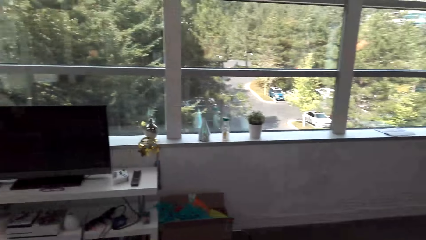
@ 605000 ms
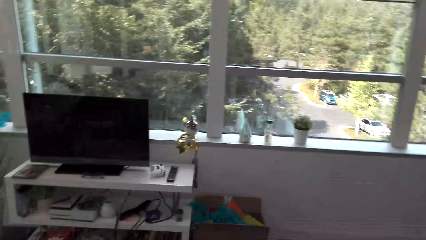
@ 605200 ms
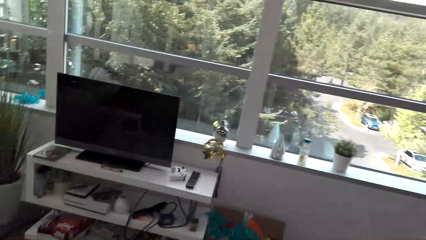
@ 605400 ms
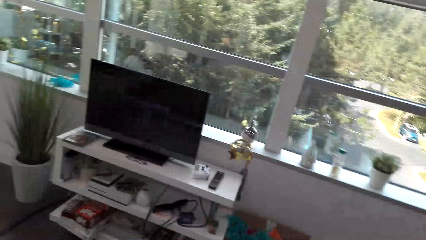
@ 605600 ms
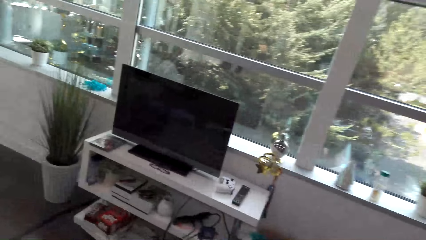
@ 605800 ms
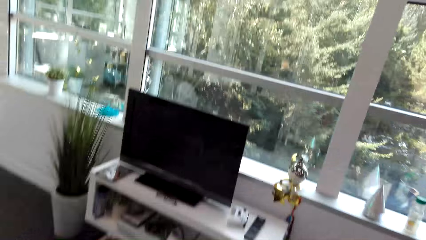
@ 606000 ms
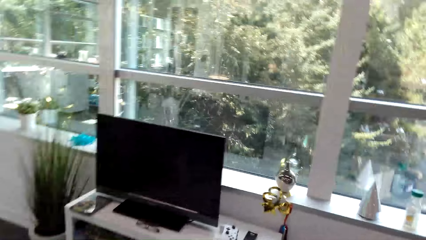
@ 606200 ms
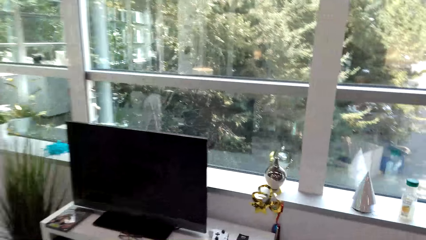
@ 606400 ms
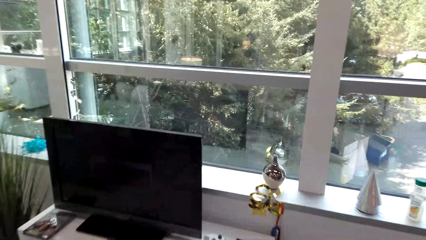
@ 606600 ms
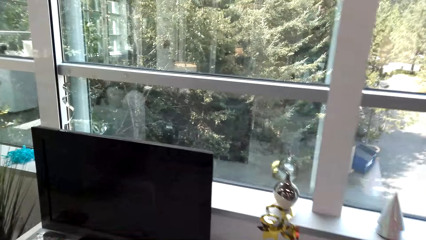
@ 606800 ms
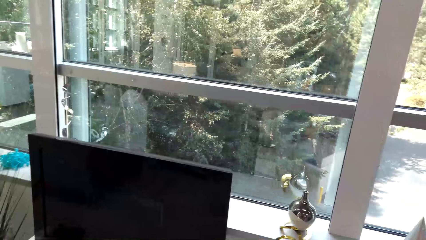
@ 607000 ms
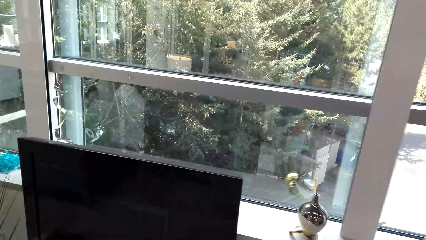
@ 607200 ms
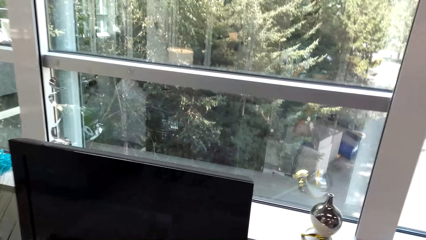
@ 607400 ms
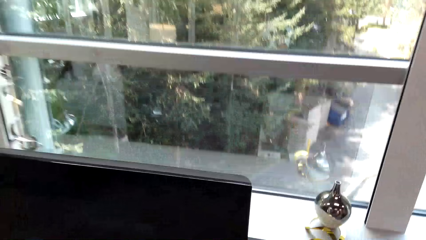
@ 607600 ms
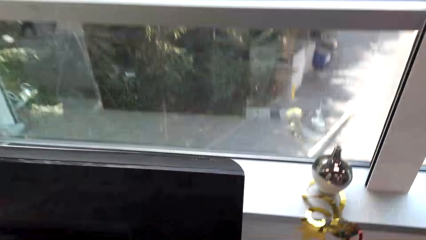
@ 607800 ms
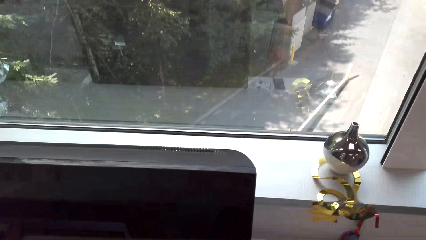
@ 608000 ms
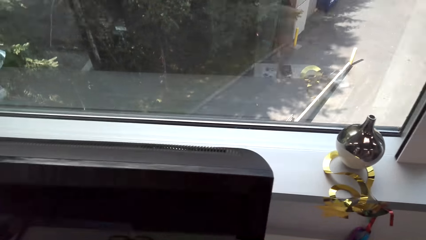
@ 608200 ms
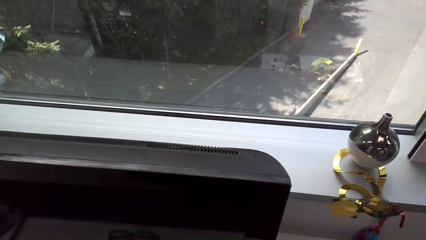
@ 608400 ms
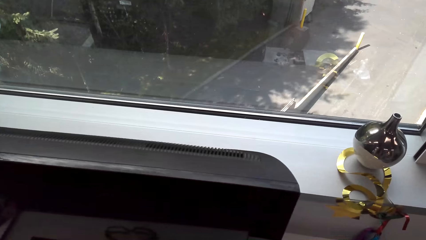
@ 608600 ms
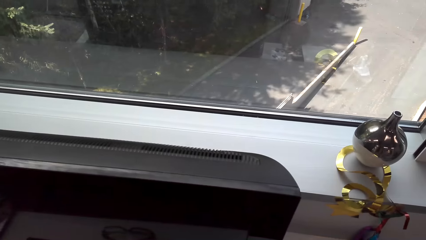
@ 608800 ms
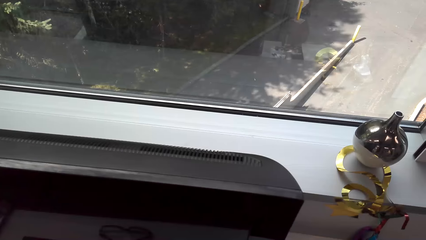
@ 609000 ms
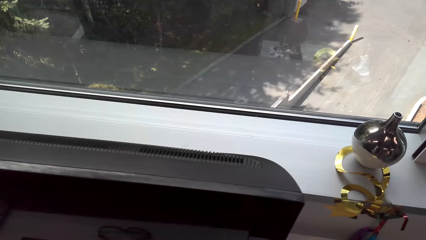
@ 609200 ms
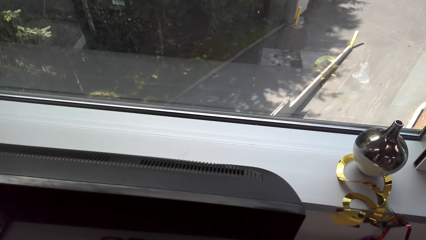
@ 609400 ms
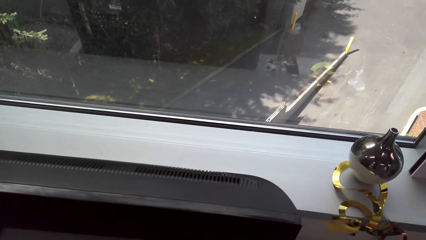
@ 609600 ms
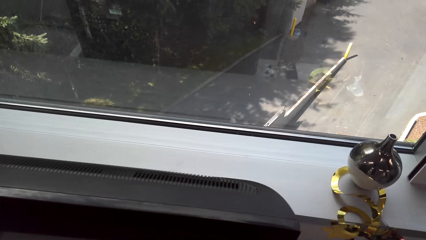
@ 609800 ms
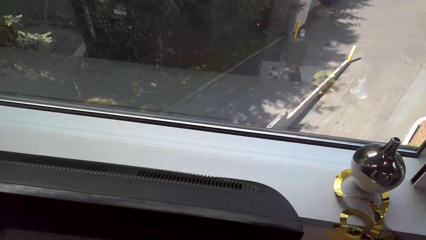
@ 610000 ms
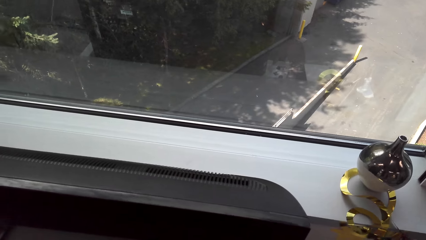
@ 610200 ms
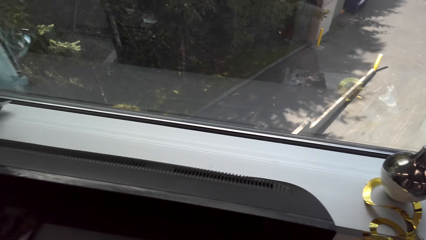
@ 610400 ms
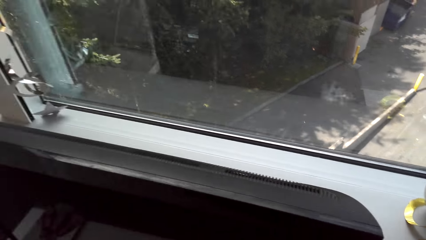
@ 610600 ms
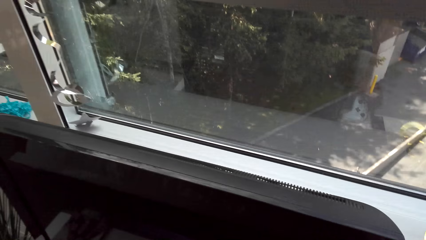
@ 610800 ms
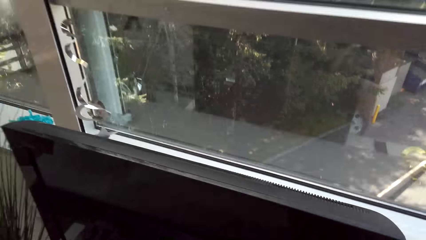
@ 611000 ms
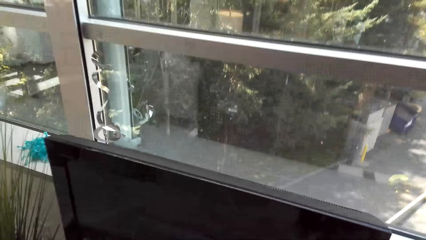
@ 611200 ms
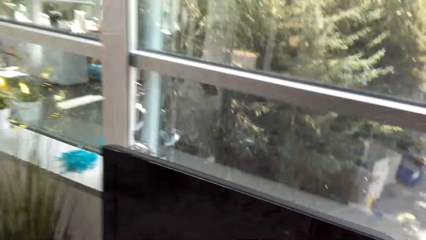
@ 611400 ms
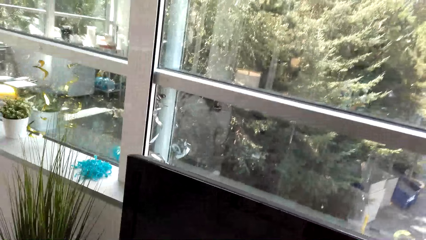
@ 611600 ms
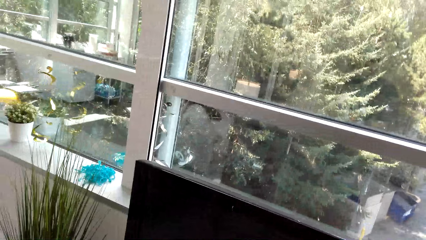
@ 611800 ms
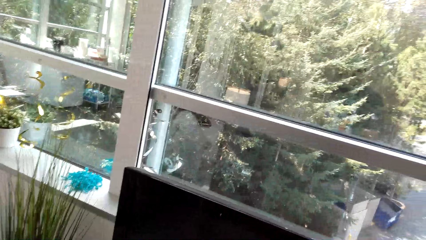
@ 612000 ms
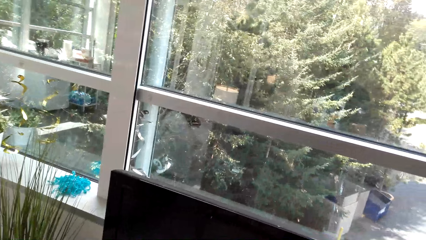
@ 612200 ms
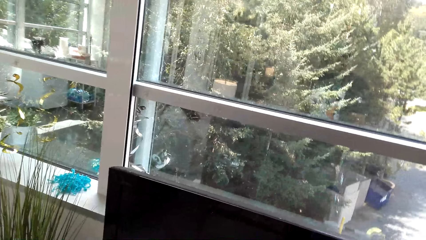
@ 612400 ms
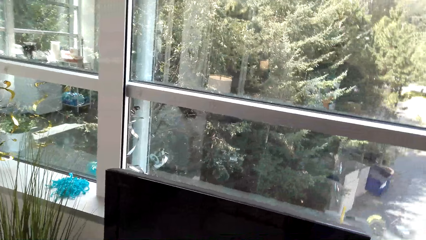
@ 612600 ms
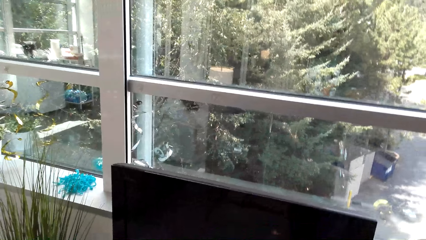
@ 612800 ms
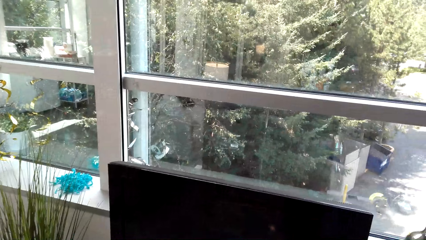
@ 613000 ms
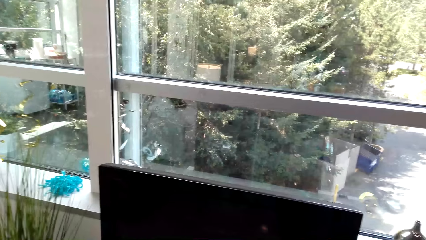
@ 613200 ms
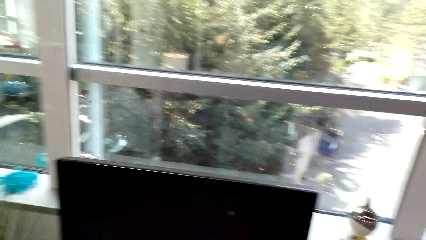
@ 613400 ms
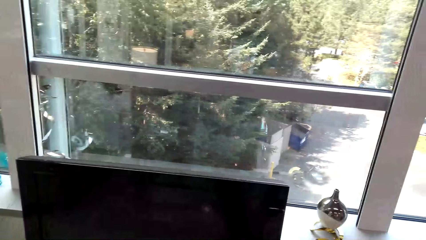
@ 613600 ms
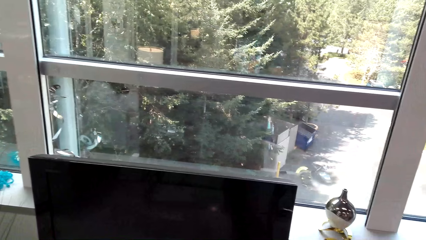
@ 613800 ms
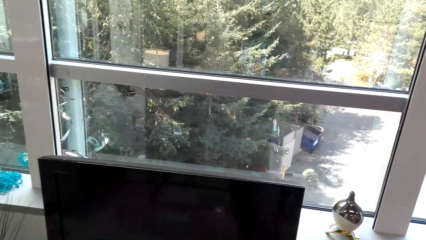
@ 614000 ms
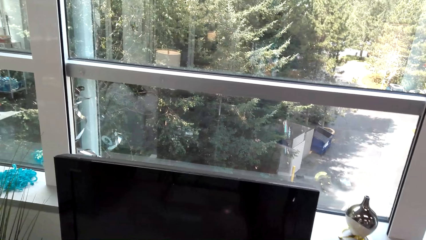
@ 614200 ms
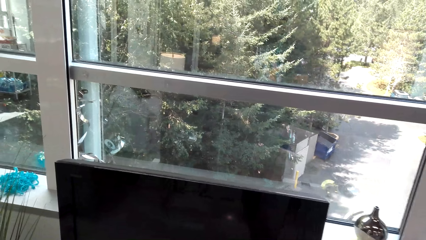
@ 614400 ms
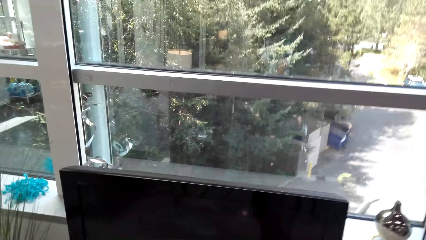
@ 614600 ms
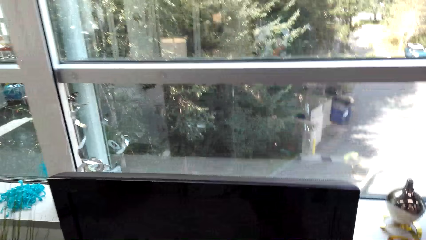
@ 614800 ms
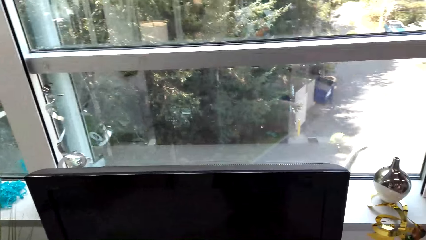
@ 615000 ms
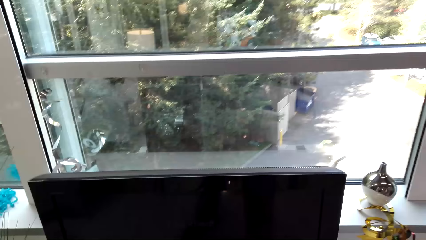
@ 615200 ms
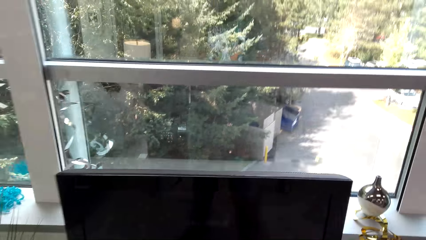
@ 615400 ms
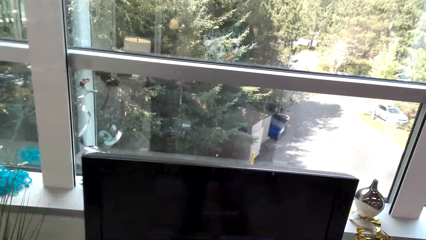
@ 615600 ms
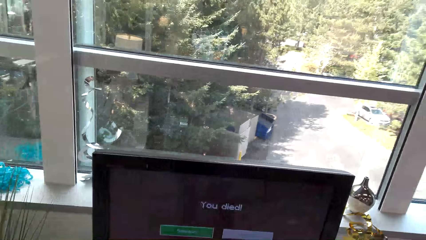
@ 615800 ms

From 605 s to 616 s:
The camera wearer looks at the TV. They look at the window.

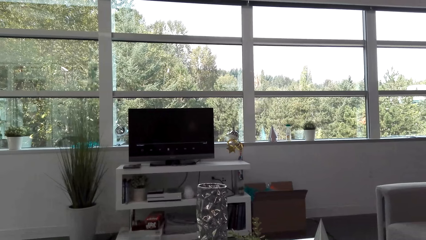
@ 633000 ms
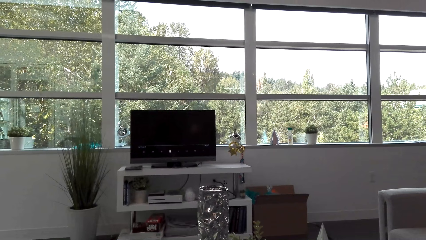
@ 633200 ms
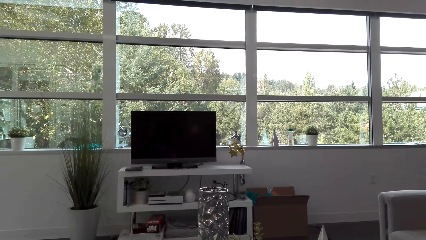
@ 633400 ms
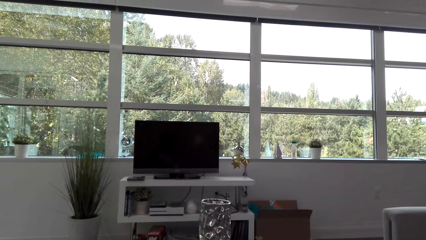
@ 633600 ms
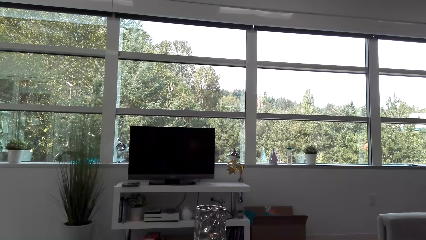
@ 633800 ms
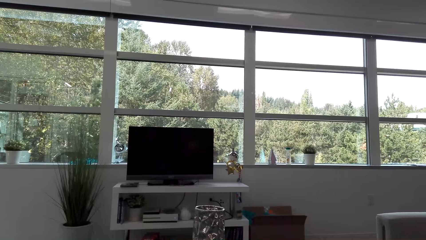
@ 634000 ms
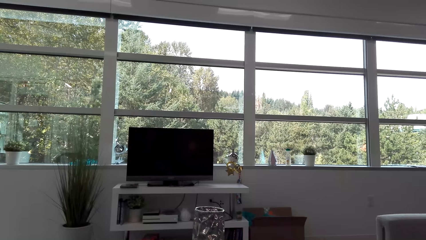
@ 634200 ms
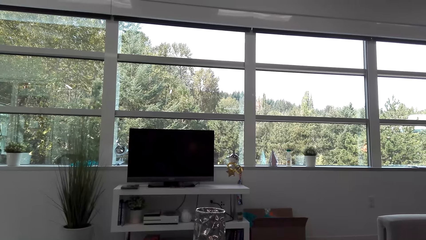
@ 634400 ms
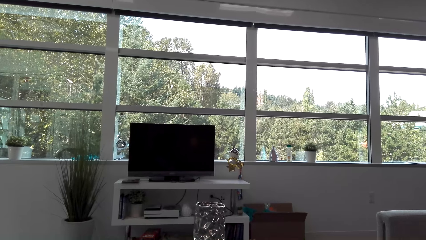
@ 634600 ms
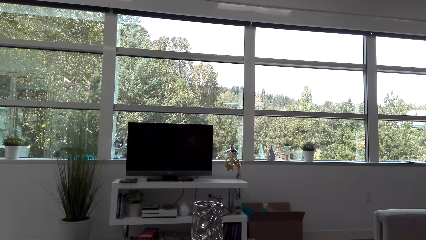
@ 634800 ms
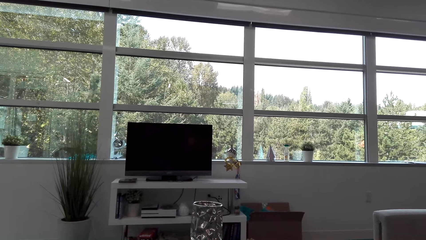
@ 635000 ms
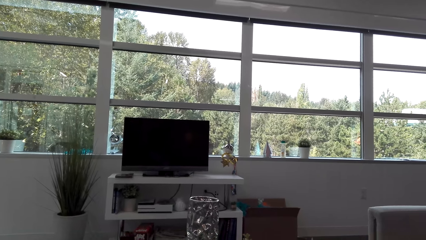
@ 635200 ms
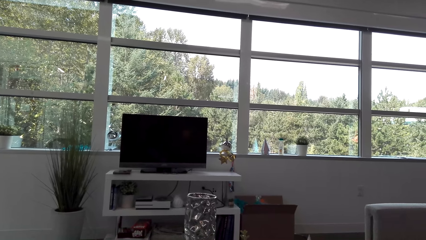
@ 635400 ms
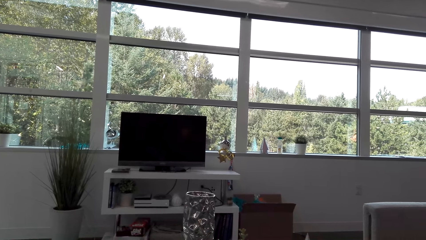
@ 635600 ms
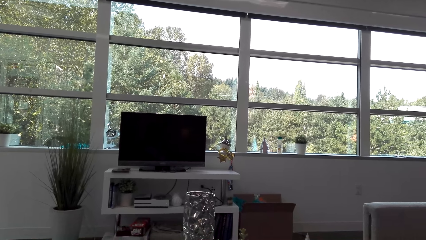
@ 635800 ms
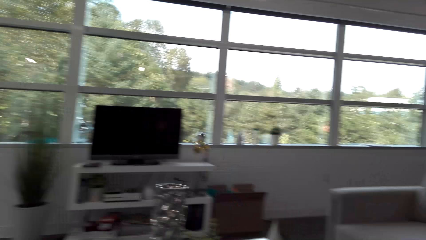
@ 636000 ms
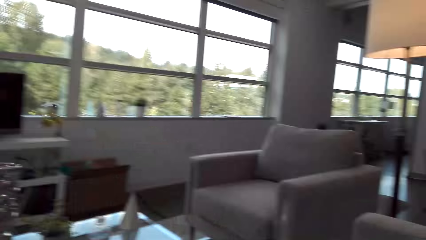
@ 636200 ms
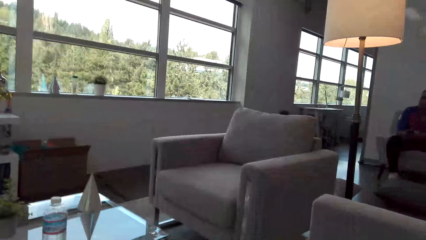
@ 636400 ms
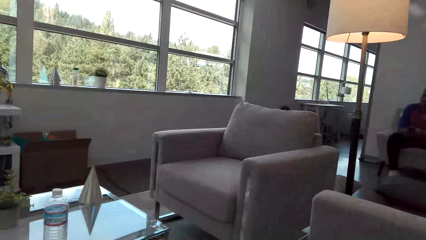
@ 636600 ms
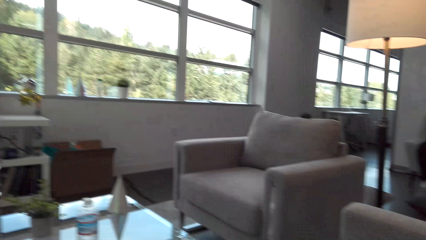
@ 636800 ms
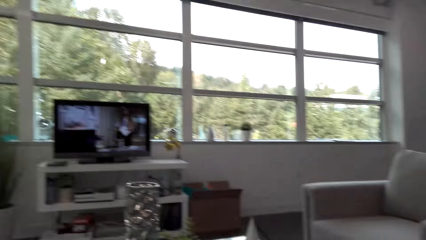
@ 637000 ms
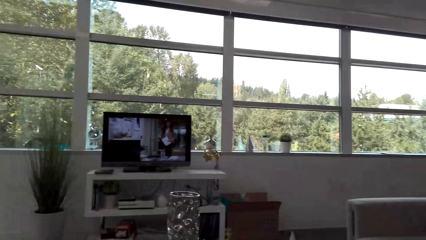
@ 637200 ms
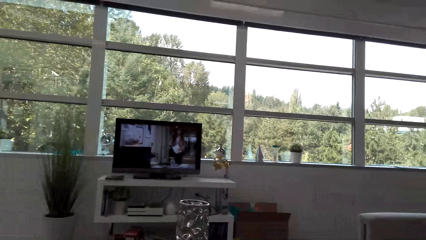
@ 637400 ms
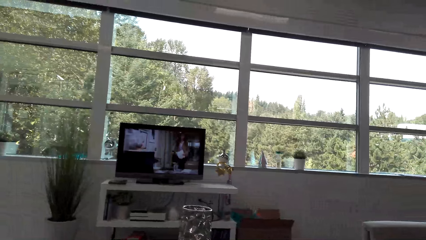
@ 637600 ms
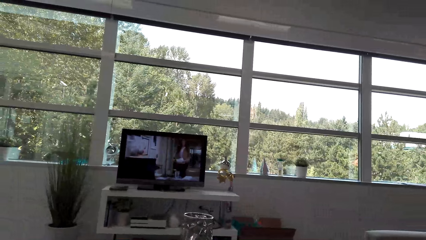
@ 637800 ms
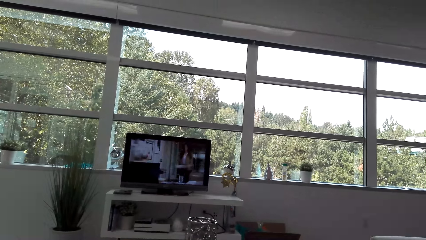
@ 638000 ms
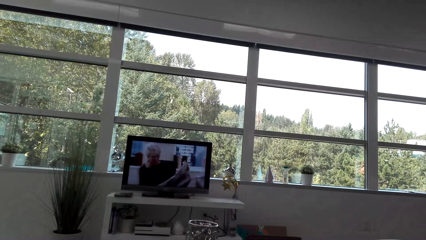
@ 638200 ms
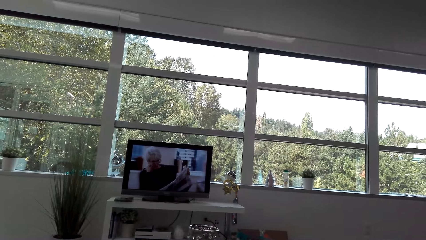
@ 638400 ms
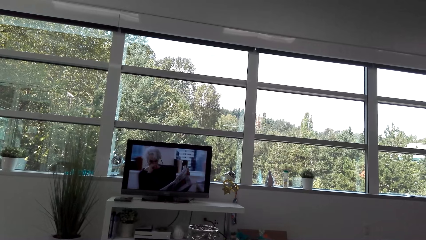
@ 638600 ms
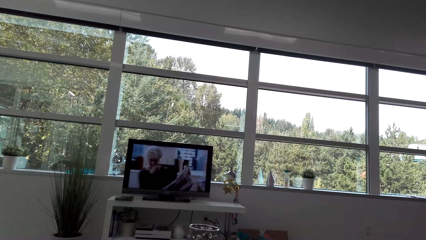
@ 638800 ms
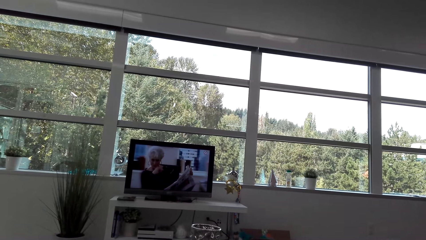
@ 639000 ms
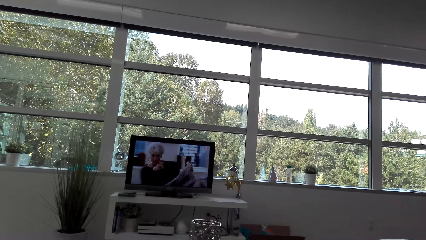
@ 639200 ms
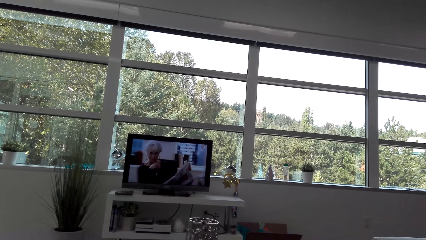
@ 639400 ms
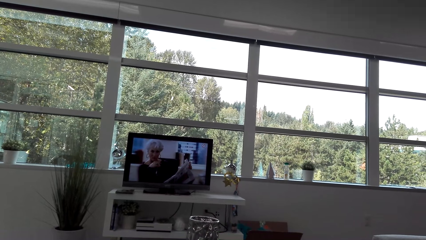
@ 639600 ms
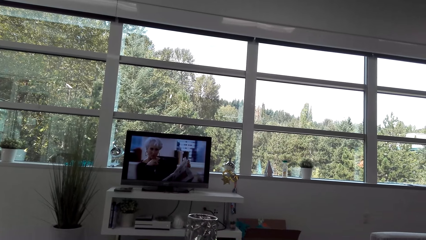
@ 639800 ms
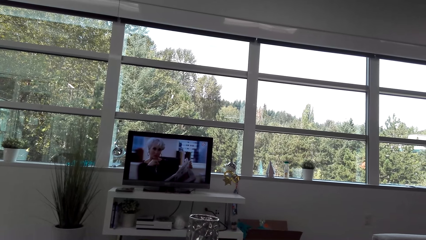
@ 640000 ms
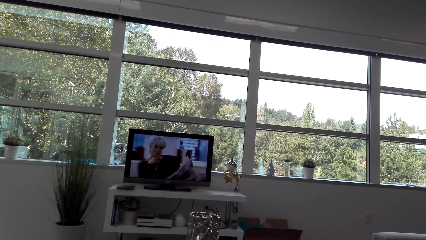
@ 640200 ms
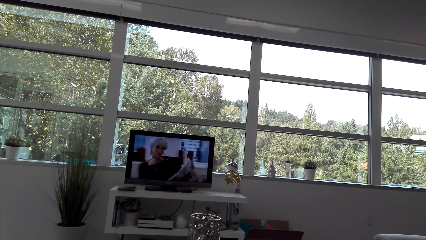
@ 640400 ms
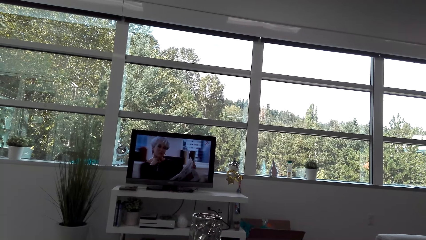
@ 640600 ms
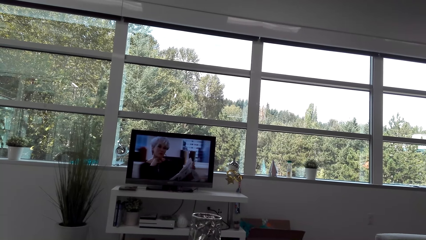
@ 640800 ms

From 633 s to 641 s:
The camera wearer looks at the TV. They look around. They watch the TV.
